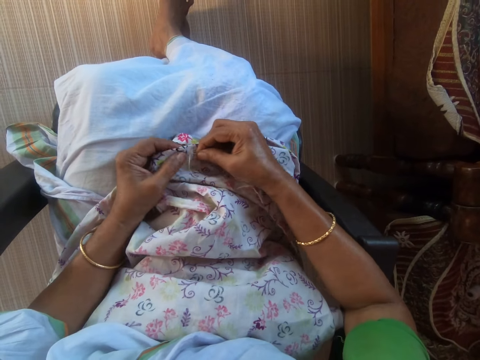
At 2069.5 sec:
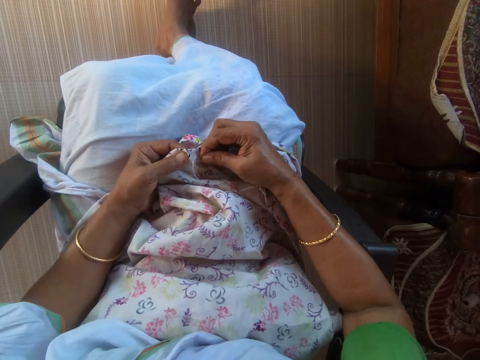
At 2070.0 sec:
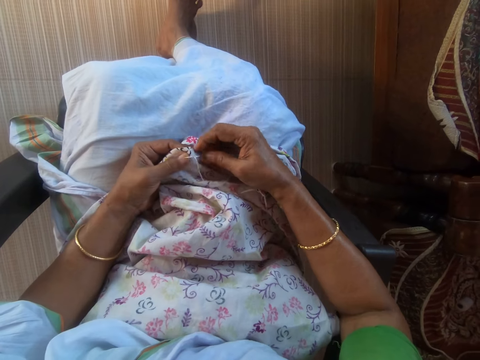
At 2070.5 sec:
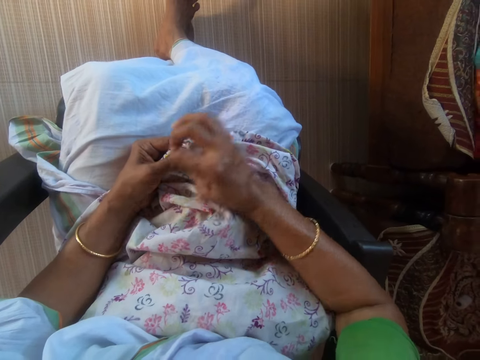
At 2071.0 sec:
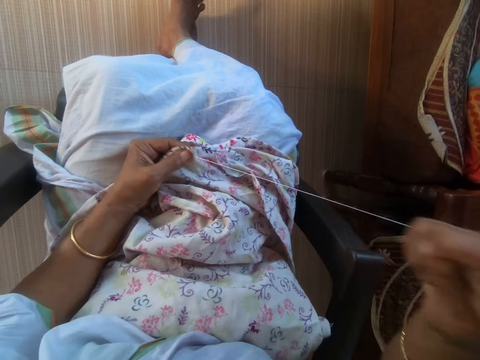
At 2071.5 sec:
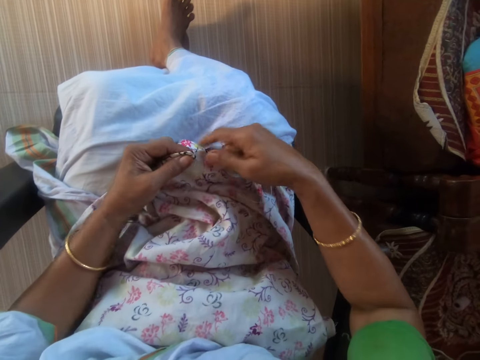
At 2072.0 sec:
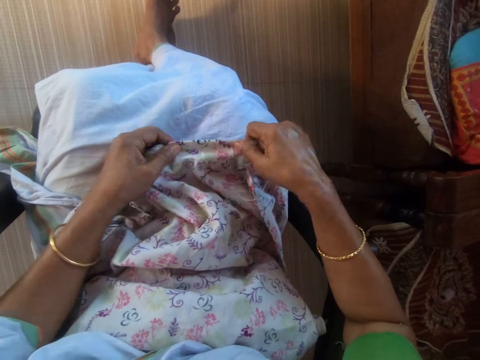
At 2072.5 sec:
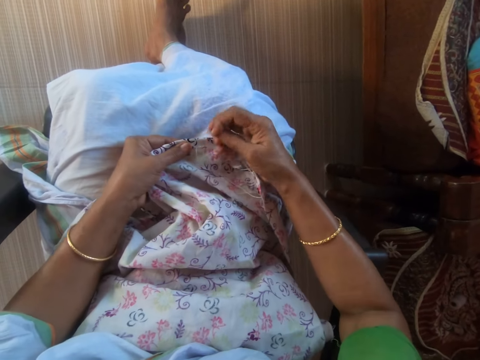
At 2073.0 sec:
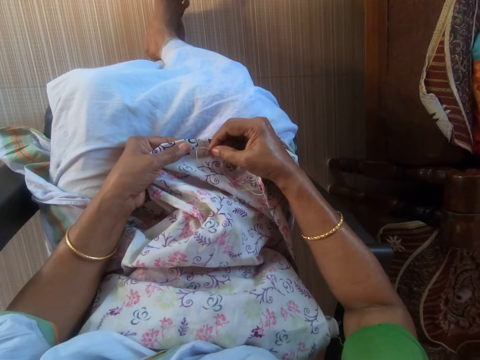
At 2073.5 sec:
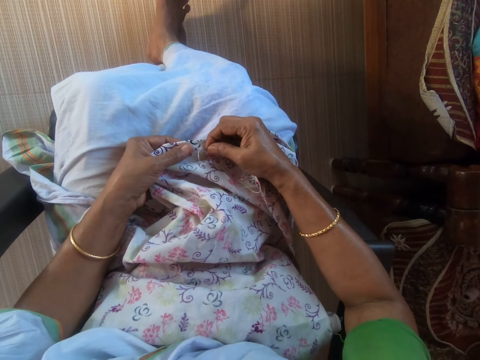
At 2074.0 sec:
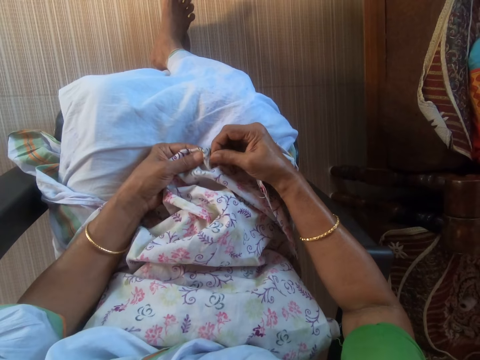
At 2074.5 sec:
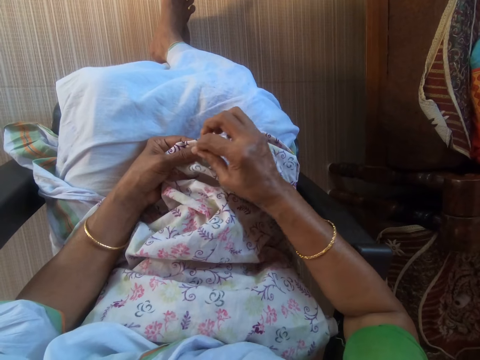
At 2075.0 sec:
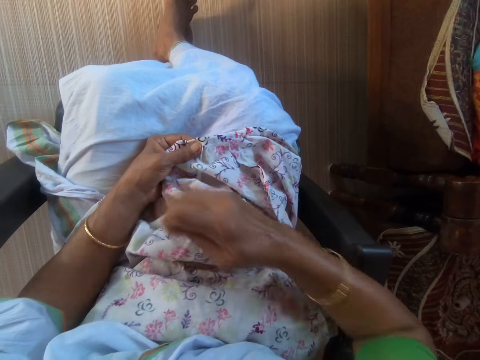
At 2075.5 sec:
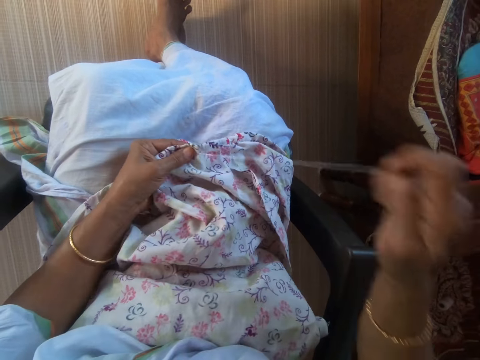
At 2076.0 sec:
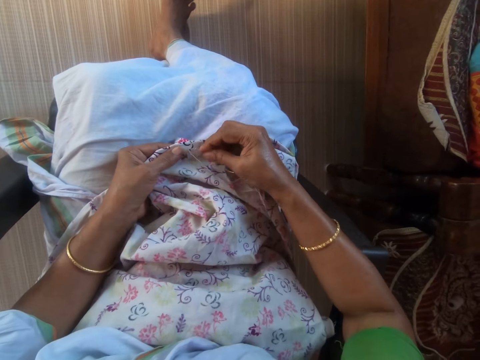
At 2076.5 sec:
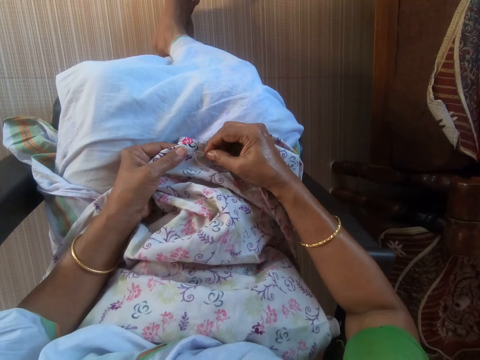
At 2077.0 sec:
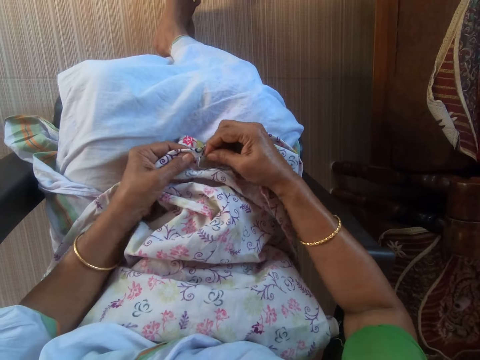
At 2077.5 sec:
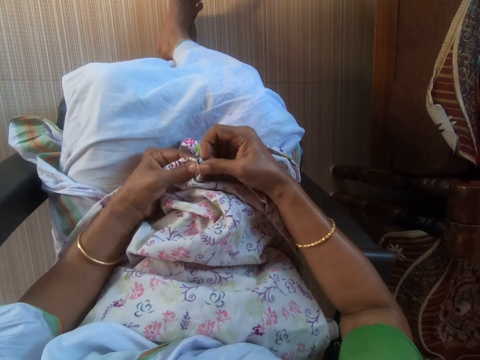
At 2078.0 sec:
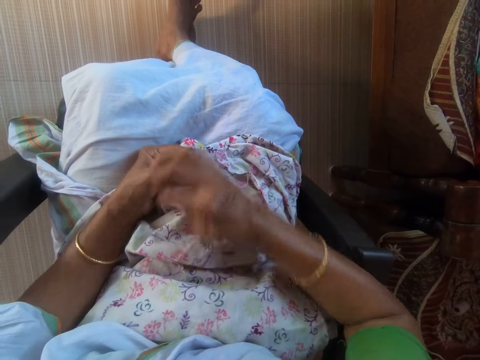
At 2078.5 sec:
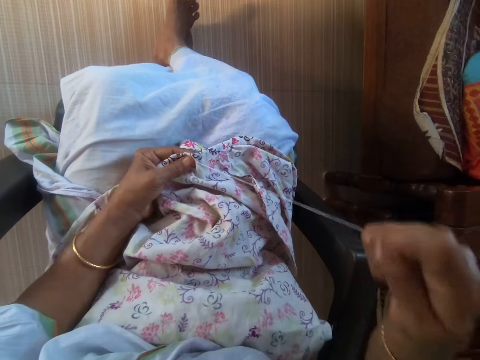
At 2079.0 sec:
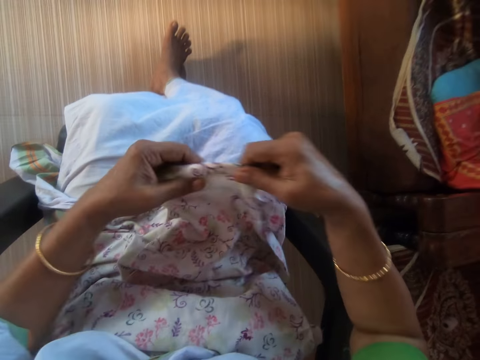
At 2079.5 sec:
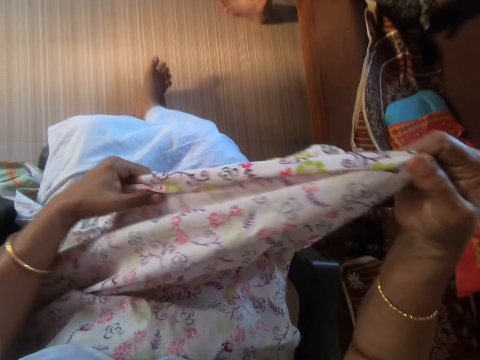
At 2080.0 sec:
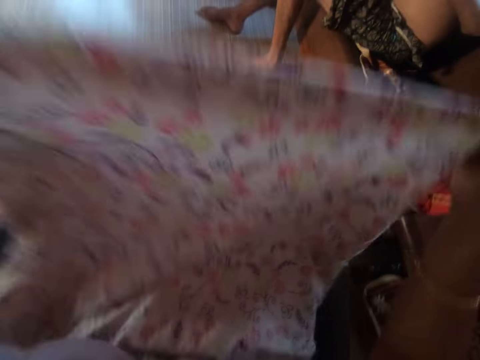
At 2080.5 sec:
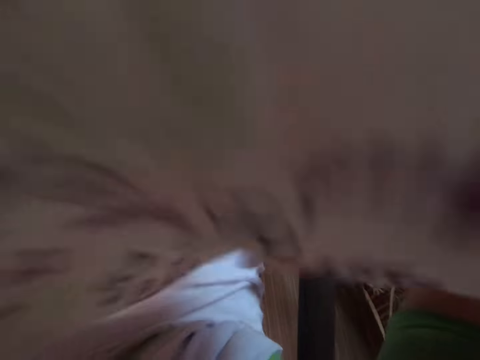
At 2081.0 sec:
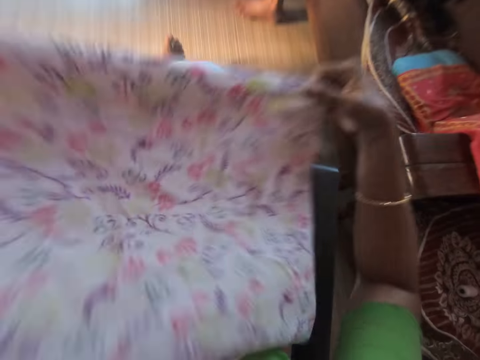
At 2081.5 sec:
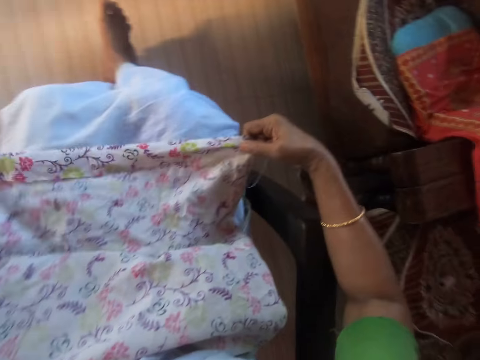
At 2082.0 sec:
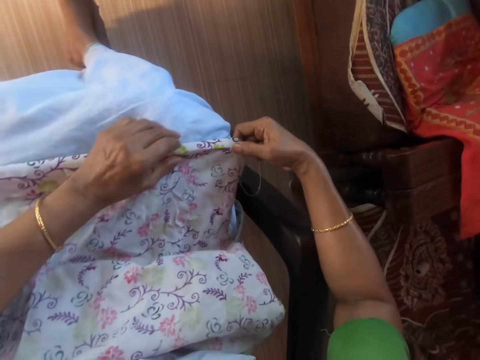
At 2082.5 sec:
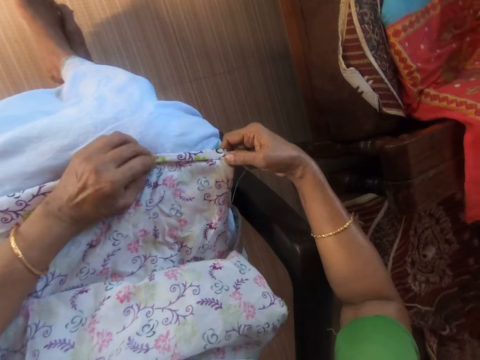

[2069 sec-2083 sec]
The camera wearer adjusts the cloth on her lap with her hands. She stitches the cloth on her lap with the threaded needle in her right hand. She adjusts the cloth on her lap with her hands.

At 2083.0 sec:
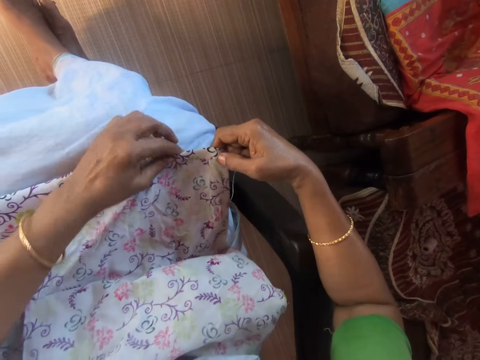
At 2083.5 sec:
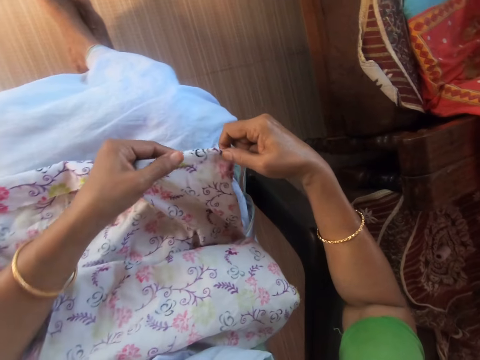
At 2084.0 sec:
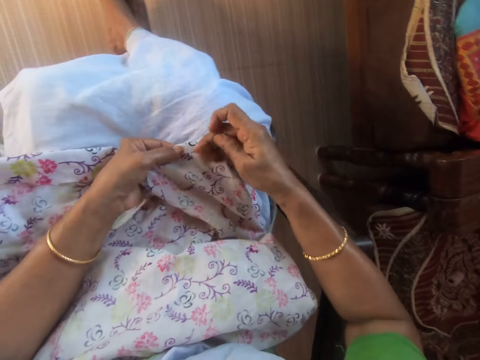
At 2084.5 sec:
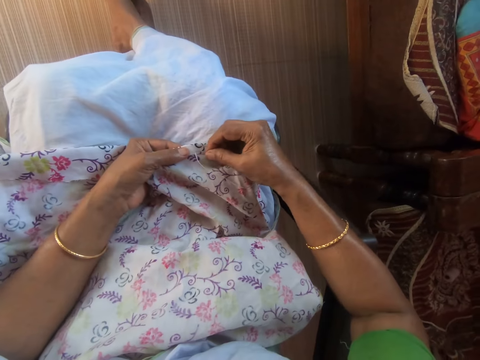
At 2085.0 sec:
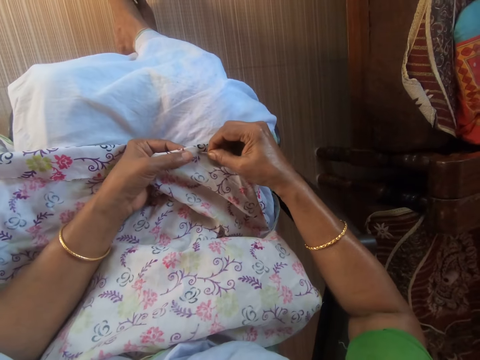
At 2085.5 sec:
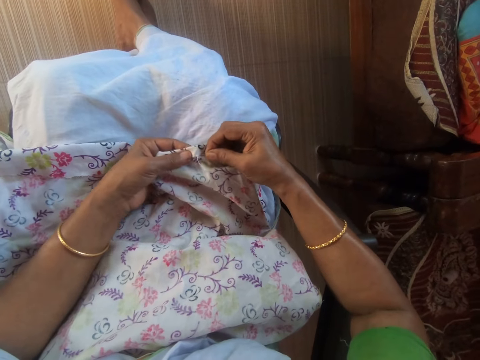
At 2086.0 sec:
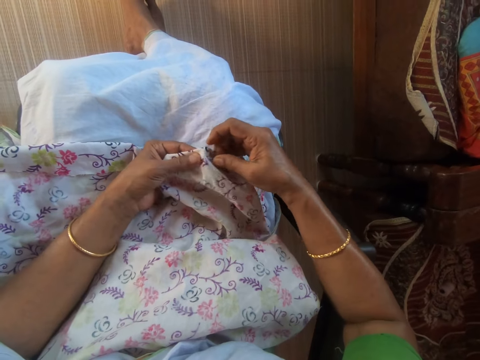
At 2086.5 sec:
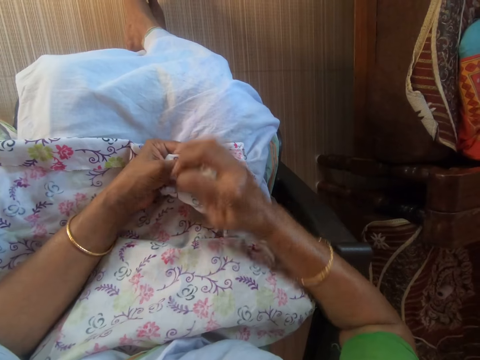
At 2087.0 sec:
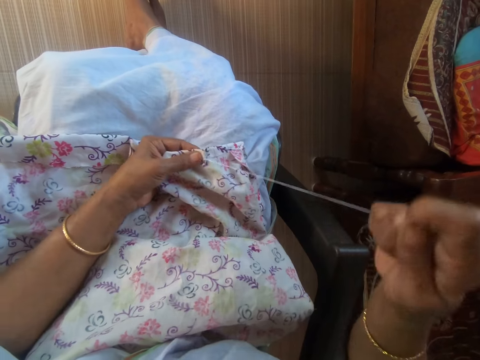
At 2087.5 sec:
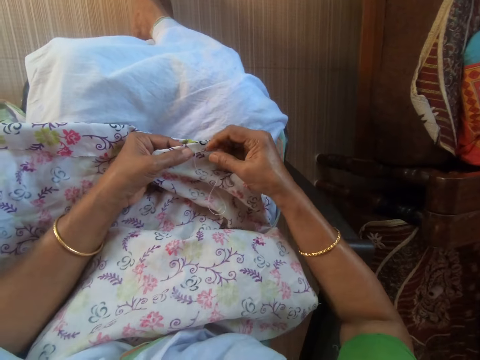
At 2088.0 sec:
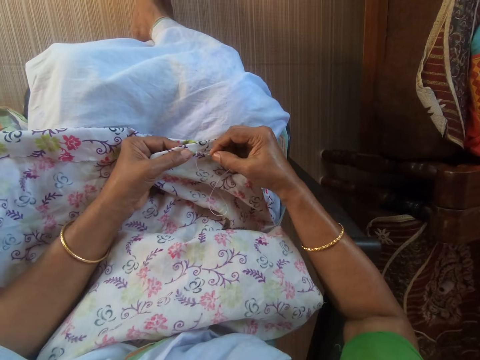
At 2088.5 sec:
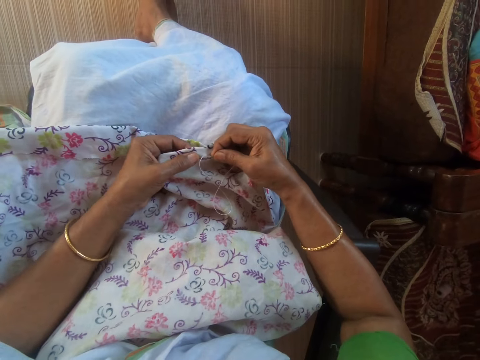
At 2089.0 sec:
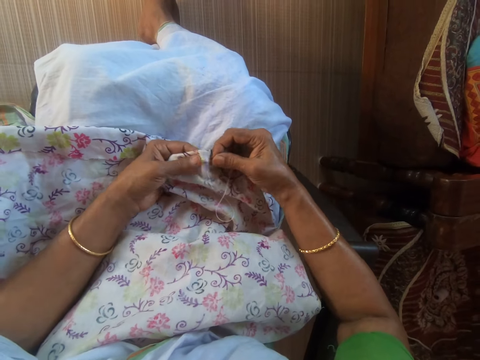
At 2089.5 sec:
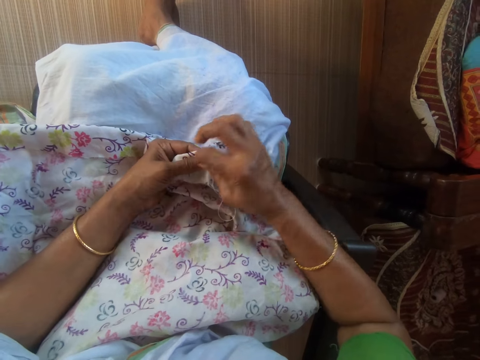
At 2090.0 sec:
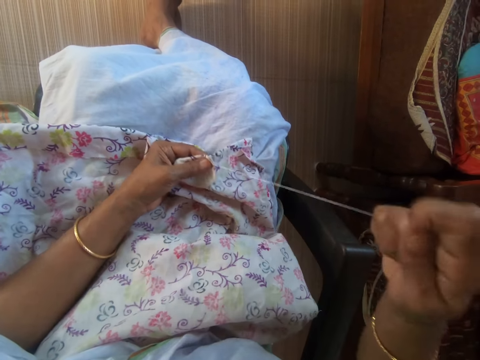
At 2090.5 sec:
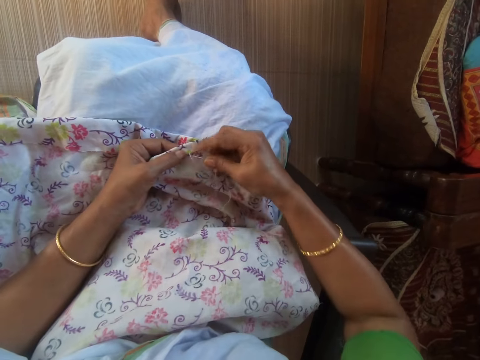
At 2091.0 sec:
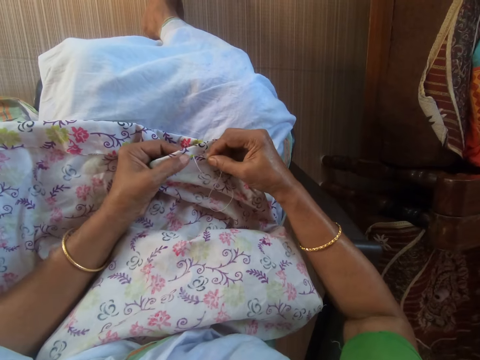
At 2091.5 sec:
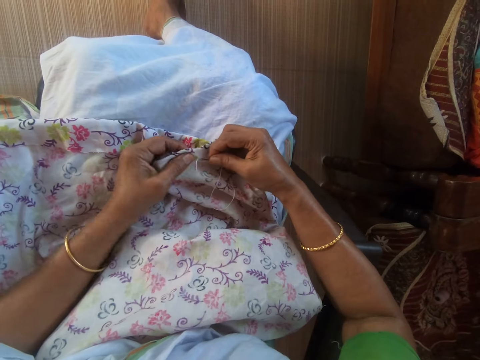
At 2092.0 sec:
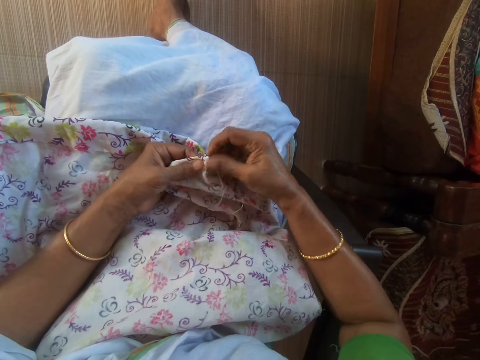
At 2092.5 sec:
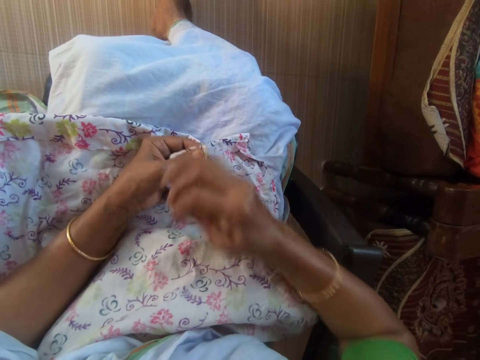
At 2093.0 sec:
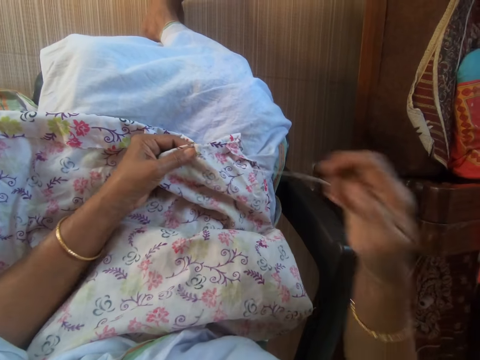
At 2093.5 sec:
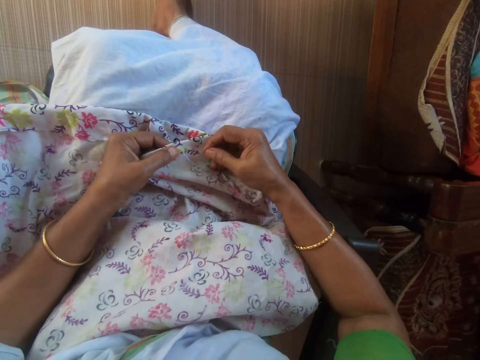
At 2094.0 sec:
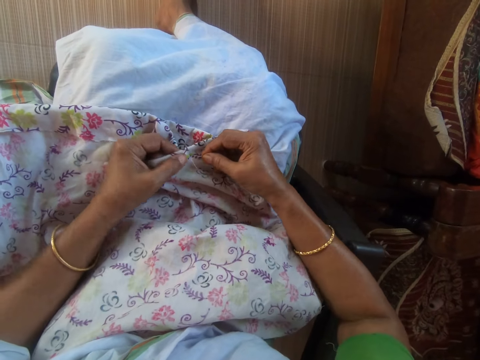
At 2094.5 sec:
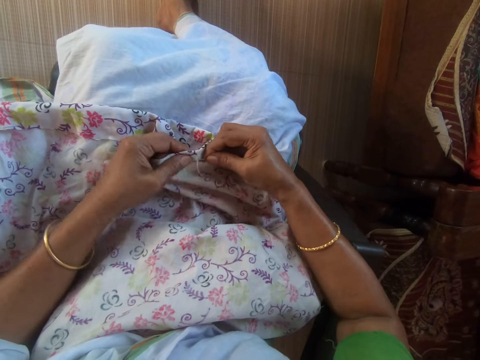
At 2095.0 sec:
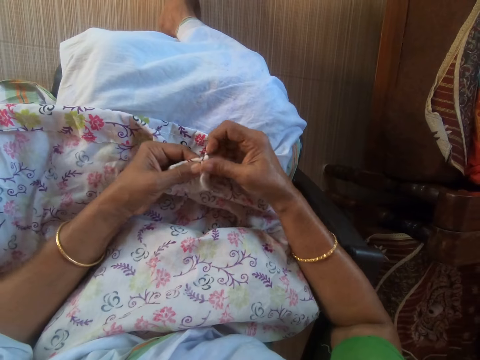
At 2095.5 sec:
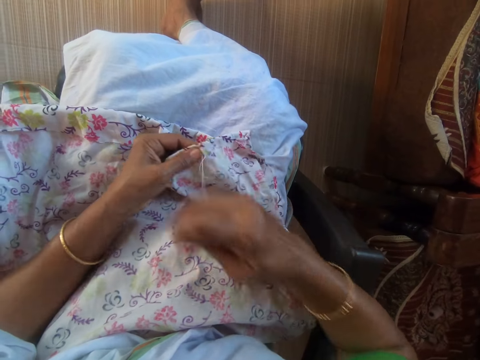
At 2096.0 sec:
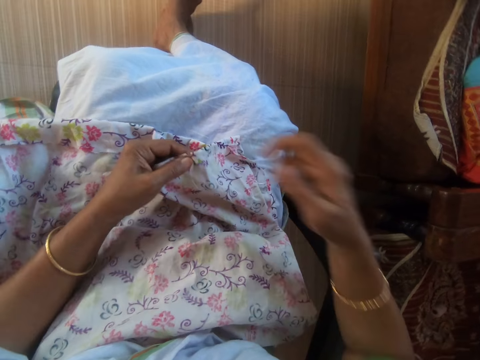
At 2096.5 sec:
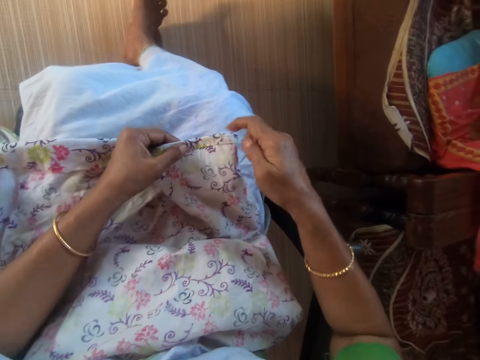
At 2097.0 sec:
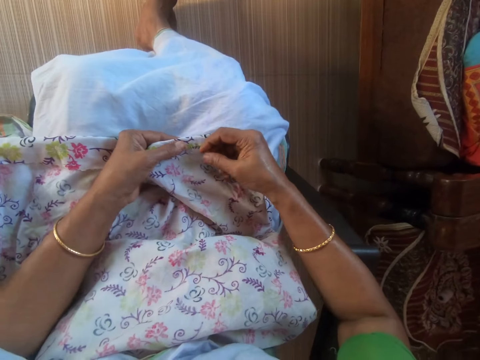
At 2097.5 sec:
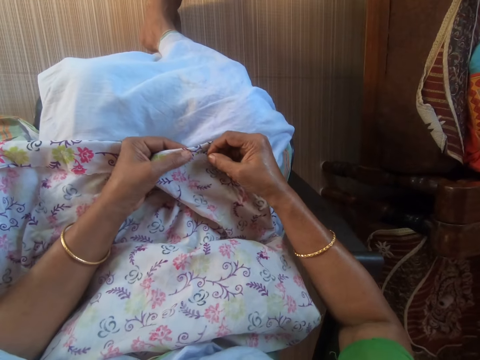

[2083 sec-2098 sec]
The camera wearer stitches the cloth on her lap with the threaded needle in her right hand. She adjusts the cloth on her lap with her hands.
